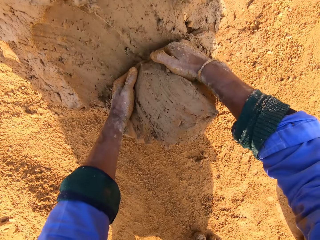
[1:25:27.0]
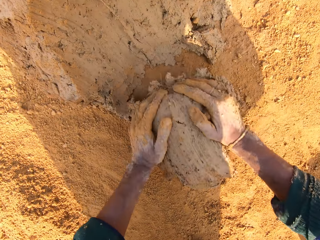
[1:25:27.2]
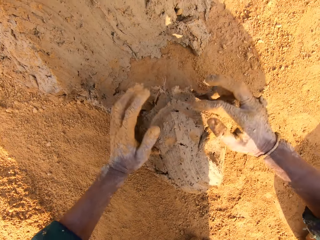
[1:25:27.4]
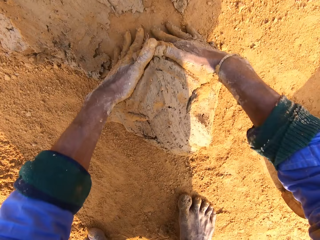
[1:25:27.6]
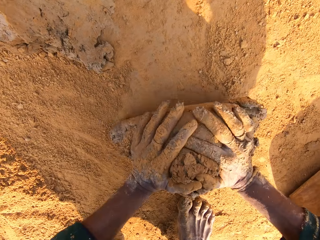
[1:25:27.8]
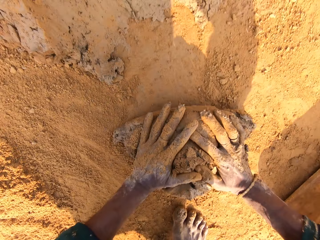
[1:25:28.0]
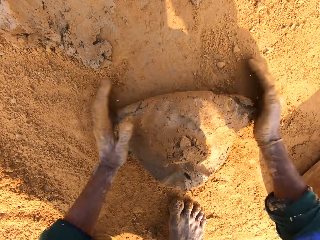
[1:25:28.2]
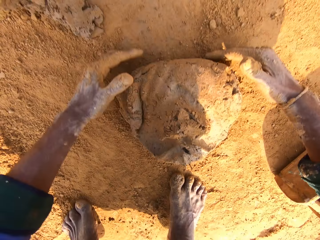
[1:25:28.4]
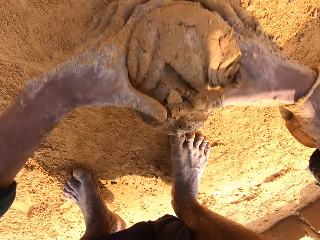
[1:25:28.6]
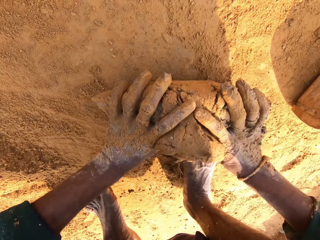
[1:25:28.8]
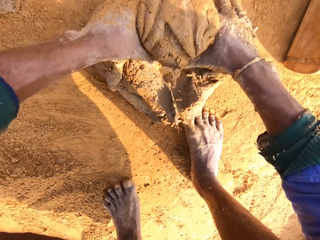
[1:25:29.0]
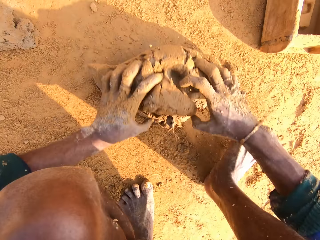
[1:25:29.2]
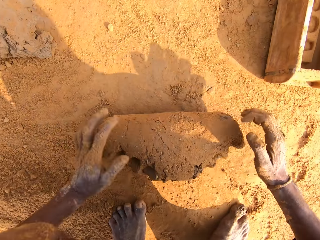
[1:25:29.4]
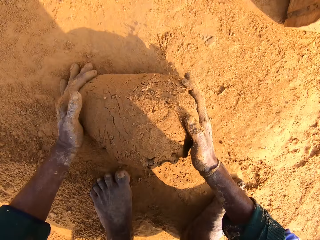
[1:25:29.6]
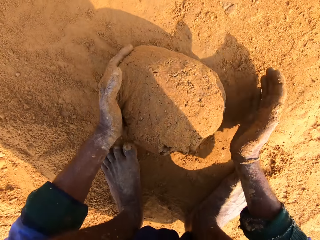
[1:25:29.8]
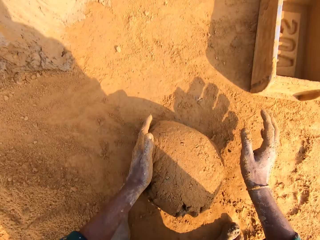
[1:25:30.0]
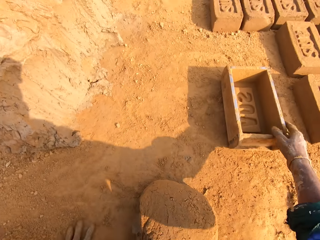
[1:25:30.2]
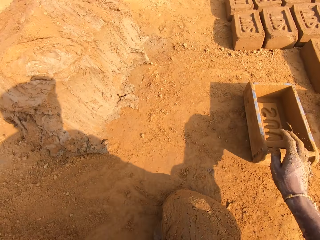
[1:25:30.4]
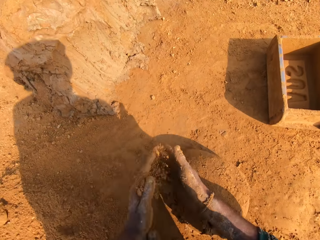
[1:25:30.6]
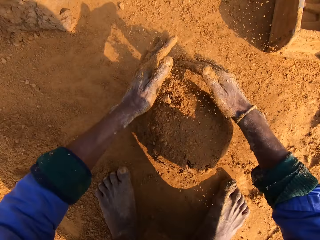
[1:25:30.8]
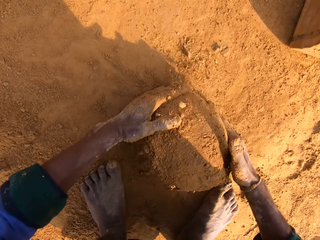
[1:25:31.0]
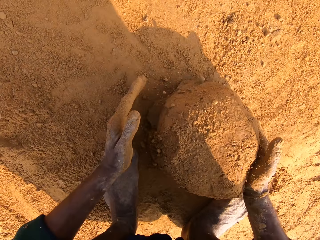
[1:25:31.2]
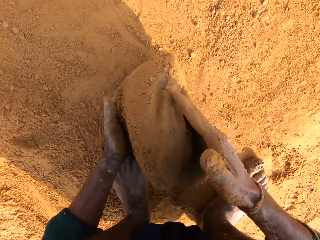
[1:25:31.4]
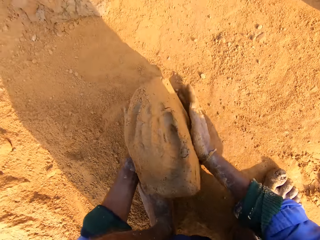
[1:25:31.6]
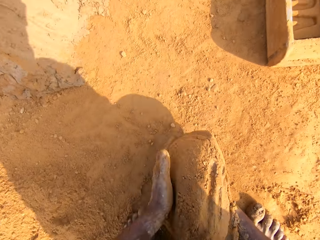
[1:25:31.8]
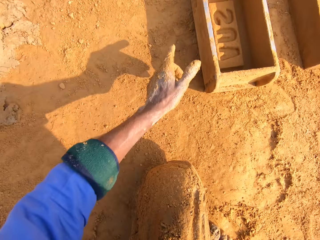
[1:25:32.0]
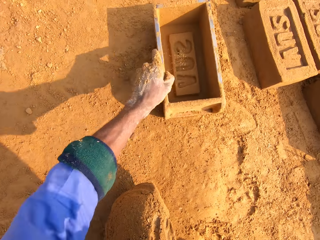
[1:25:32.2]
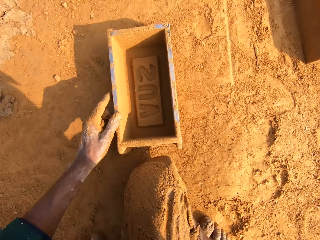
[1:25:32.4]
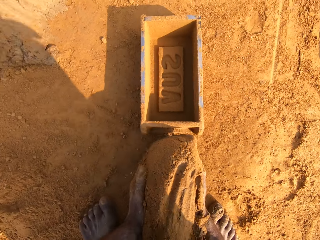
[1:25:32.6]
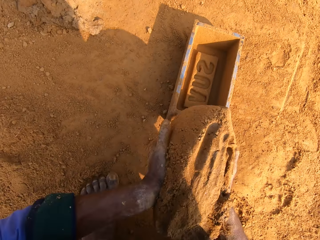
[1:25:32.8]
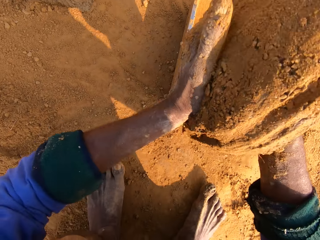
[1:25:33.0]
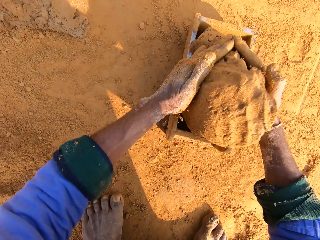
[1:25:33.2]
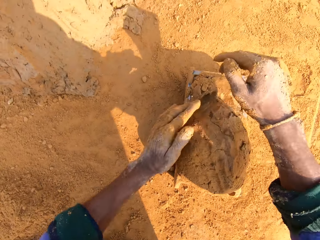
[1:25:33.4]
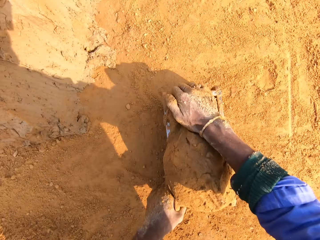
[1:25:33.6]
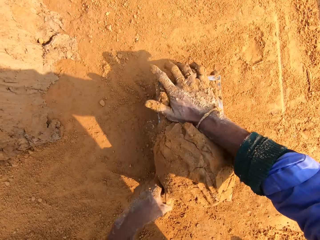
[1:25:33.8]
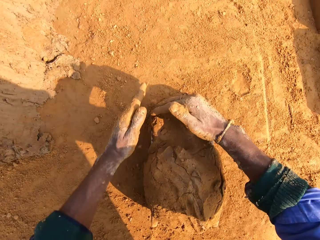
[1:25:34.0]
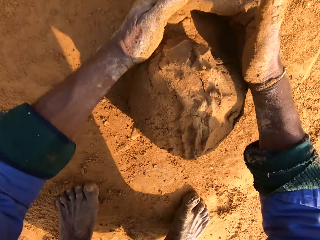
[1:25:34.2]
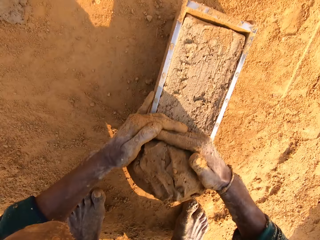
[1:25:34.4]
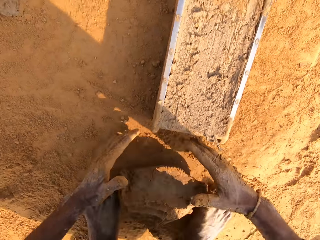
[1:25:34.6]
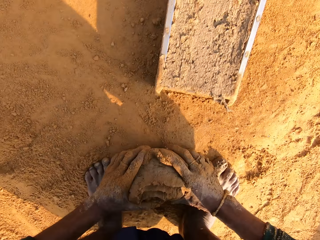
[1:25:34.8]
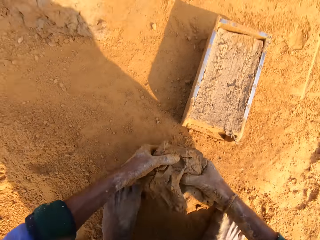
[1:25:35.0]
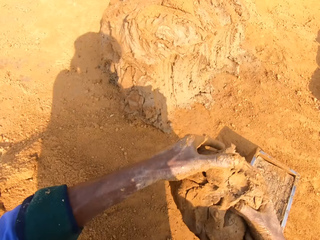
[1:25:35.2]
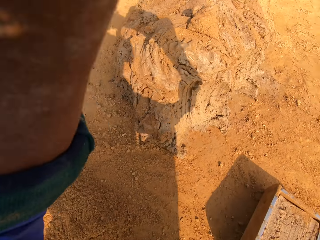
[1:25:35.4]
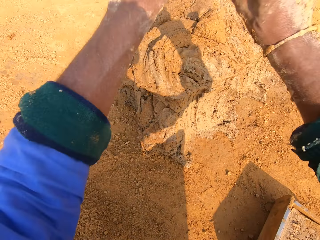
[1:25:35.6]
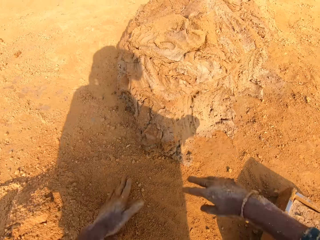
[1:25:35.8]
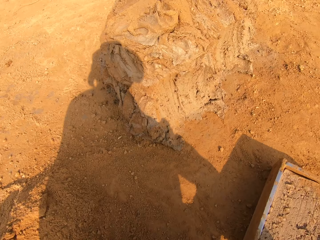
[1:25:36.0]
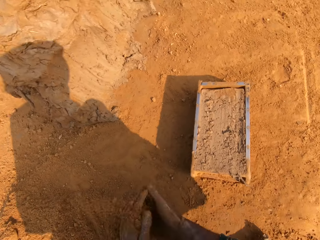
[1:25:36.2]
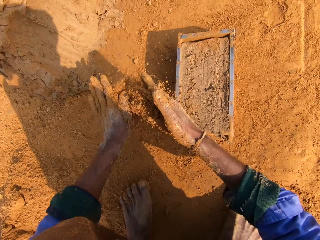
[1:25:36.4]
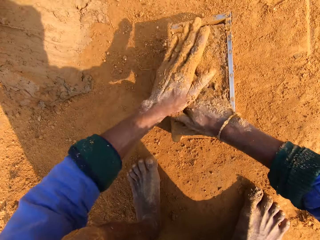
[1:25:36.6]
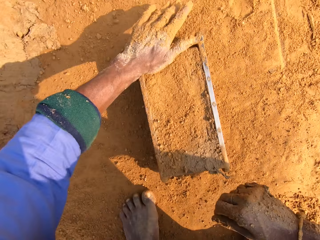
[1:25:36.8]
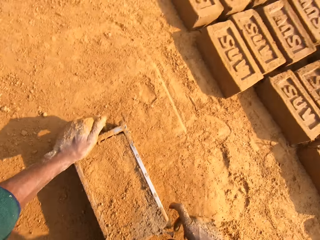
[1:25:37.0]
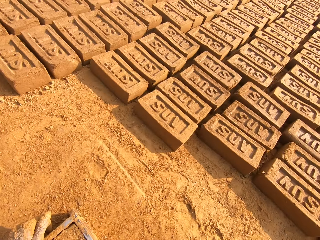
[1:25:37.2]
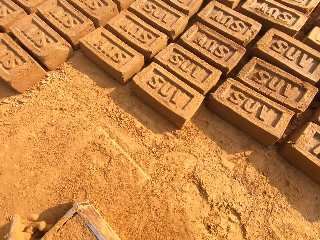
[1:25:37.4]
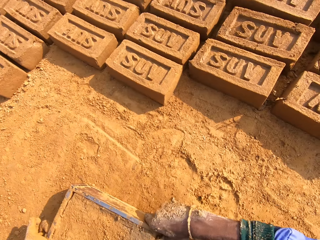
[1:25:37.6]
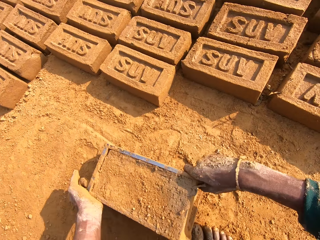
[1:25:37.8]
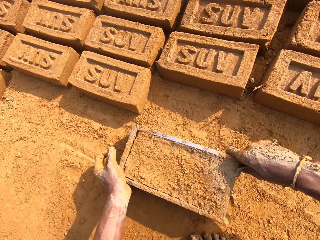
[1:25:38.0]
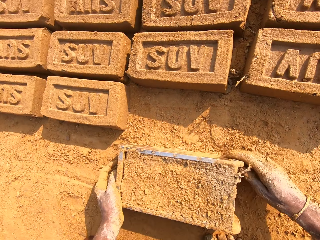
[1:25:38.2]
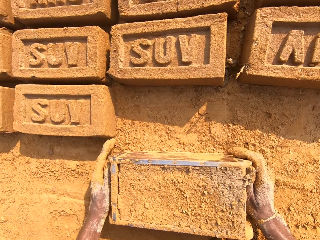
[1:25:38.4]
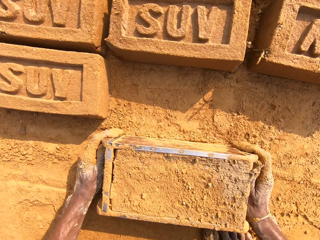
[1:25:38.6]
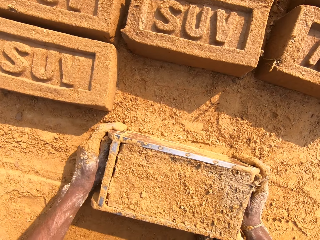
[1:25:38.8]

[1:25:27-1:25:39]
The camera wearer picks a handful of clay. They cut the clay soil with their hand. They roll the handful of clay in the soil, put the handful of clay in the brick mold, remove the excess clay from the brick mold, and put the excess clay to the pile. They pour soil on the brick mold and move the brick mold.

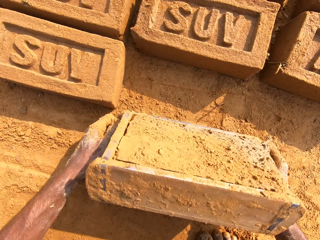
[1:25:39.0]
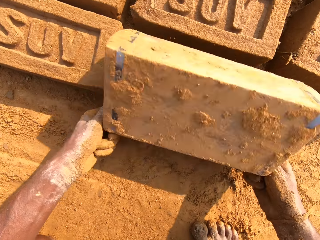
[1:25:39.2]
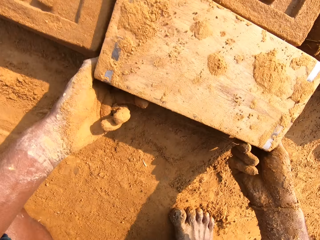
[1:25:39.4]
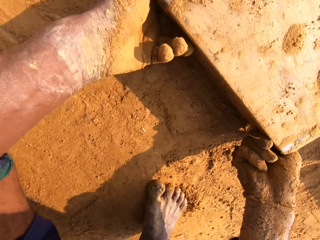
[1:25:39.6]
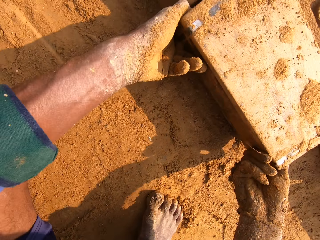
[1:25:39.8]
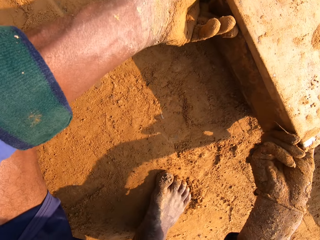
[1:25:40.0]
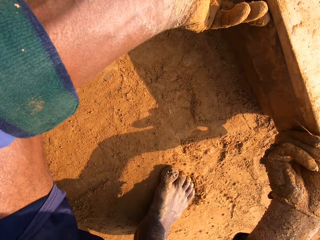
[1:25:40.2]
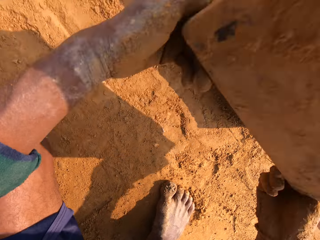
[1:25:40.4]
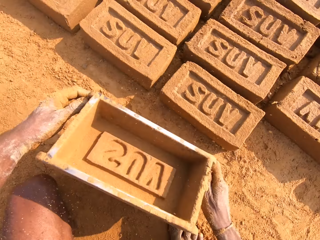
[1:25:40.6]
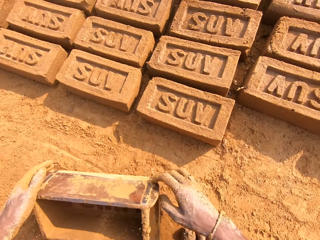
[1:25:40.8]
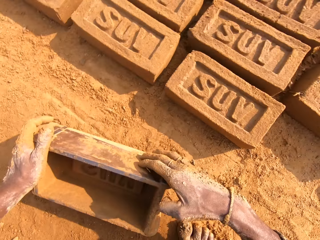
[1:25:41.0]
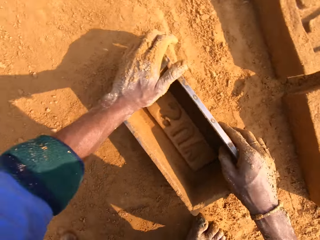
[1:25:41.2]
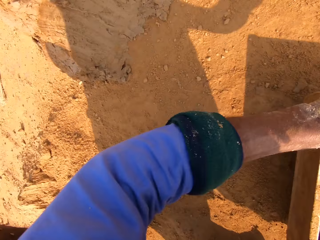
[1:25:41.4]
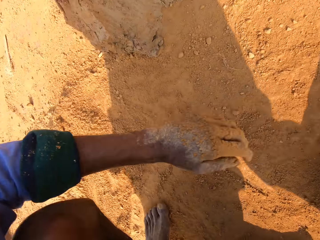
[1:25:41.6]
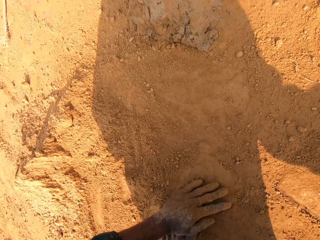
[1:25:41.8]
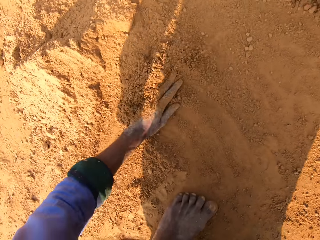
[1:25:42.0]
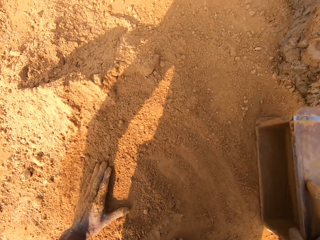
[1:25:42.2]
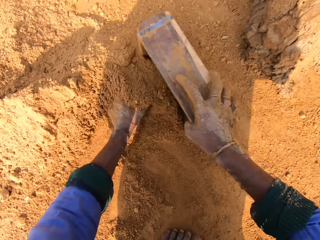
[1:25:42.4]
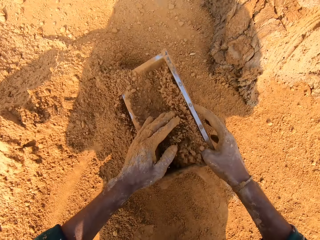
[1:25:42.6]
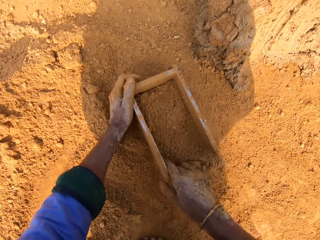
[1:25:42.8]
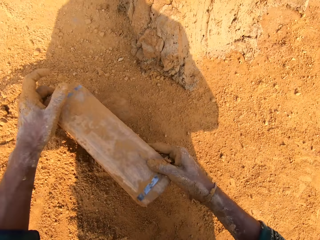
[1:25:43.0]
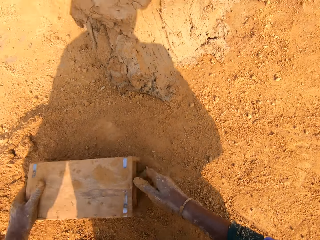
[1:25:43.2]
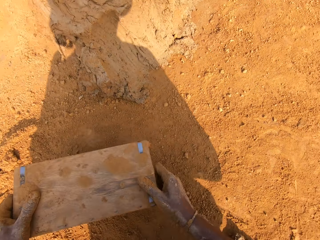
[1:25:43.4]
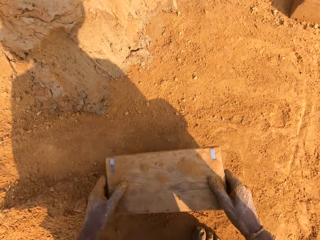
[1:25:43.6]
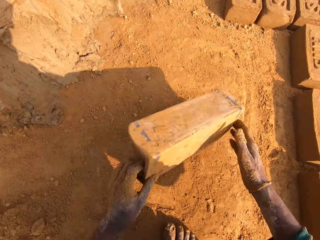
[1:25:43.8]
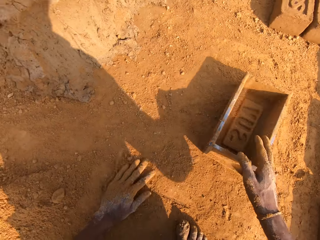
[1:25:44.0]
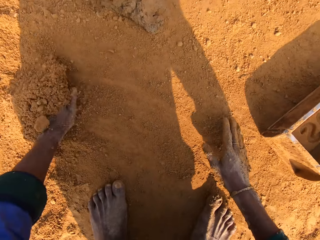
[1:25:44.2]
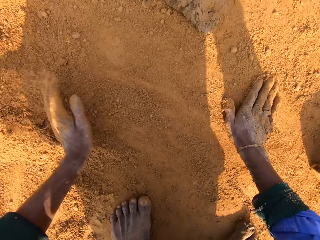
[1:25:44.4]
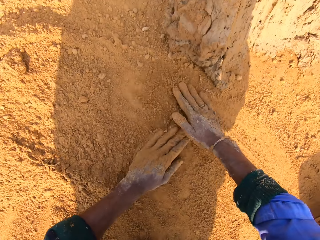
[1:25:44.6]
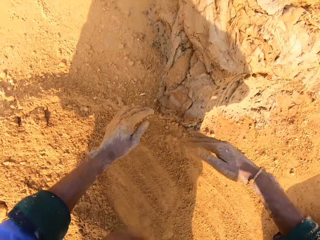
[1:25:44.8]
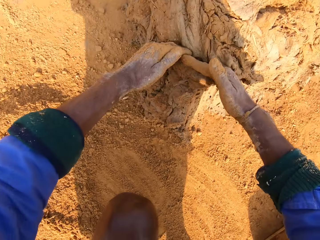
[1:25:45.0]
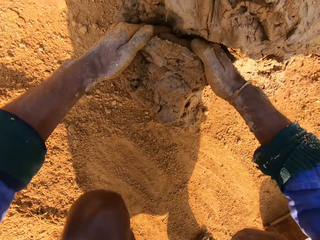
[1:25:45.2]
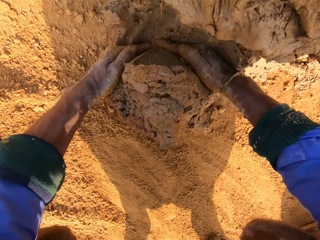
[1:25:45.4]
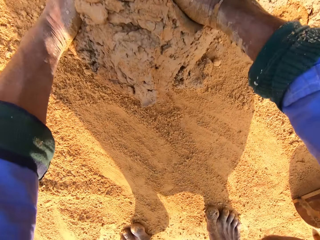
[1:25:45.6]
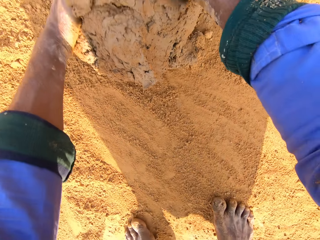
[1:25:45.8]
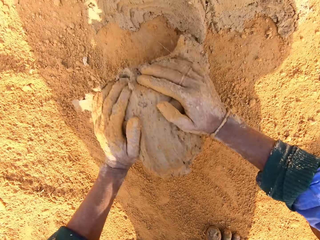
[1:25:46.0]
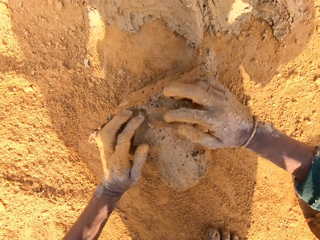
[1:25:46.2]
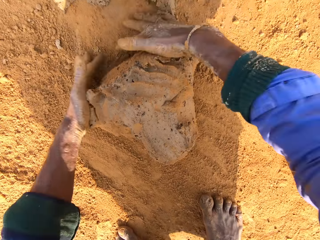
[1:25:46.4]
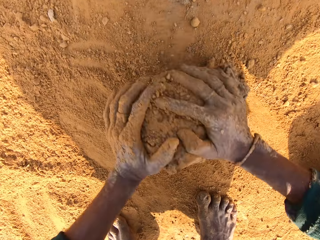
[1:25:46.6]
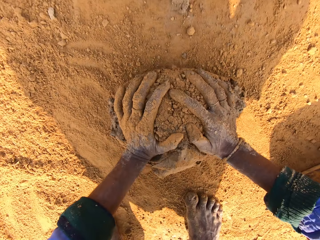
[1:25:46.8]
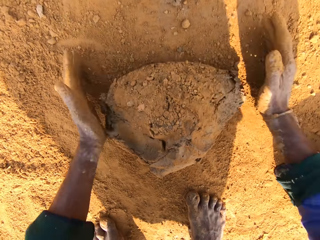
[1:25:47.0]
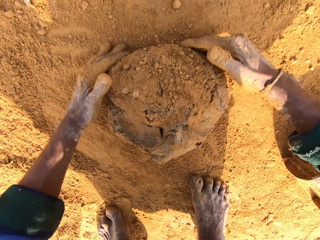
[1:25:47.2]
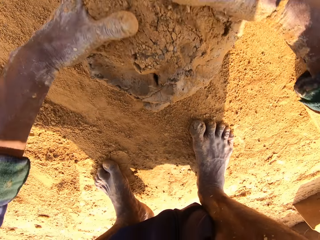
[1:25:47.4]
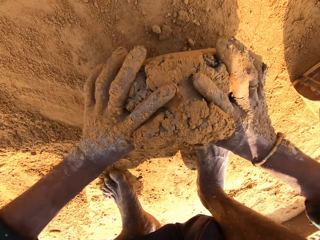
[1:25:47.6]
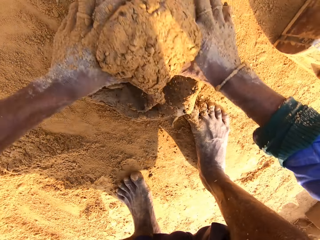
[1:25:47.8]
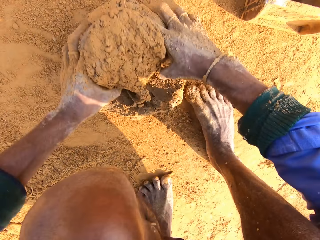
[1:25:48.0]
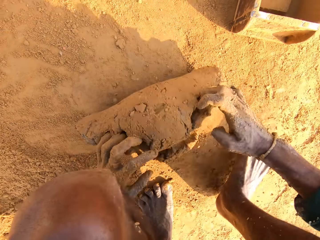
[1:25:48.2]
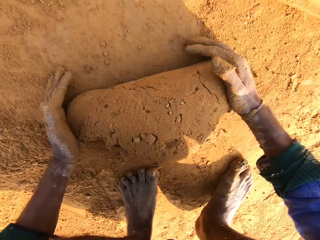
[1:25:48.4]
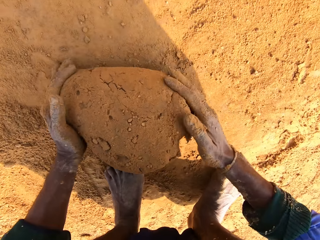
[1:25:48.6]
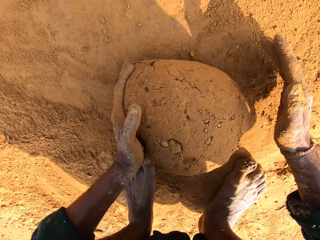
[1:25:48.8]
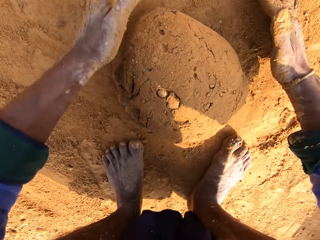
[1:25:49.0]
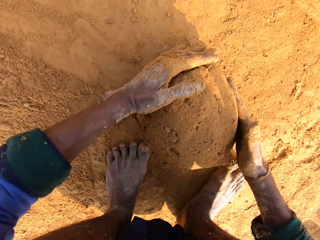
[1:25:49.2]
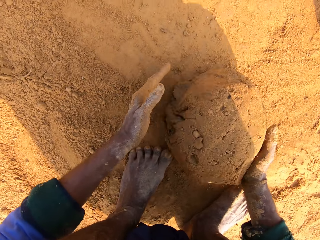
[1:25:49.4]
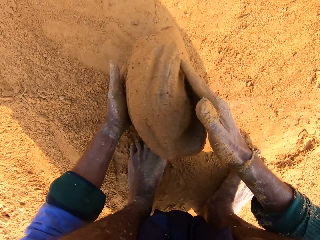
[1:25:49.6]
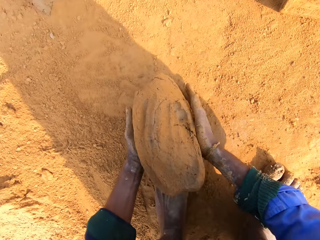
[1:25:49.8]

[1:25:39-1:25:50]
The camera wearer puts the brick down. They dry the brick mold with soil. They pick a handful of clay and roll the handful of clay in the soil.
